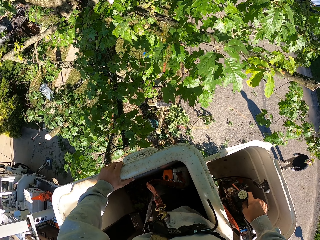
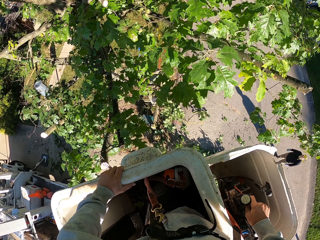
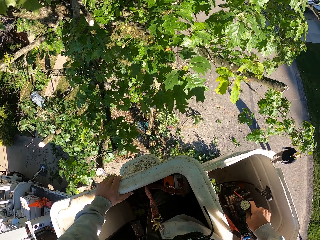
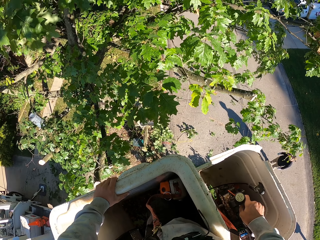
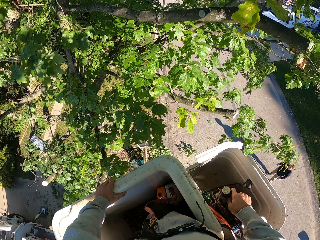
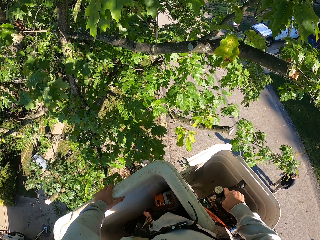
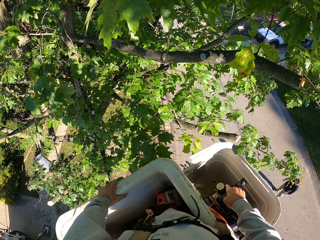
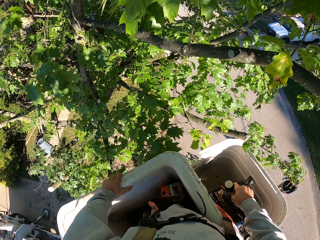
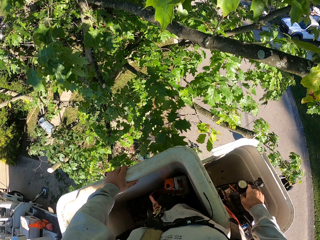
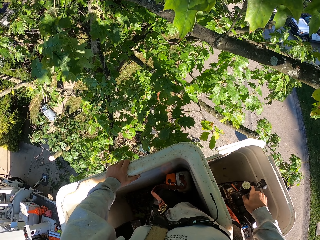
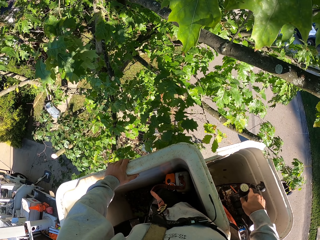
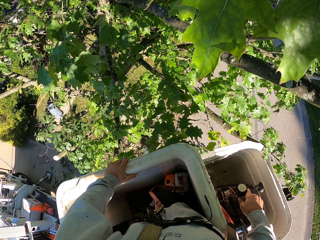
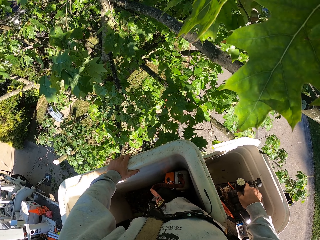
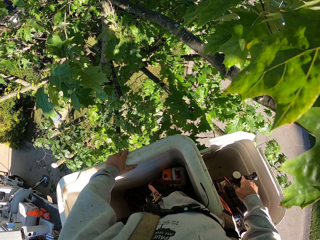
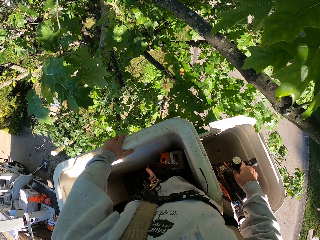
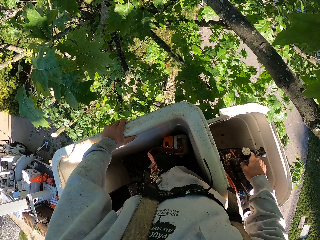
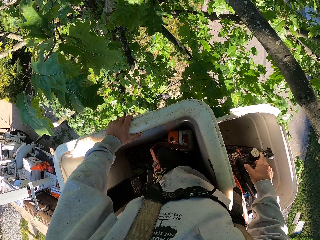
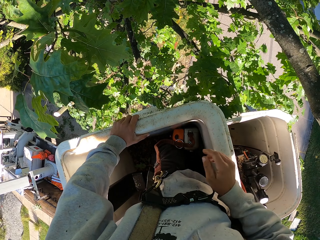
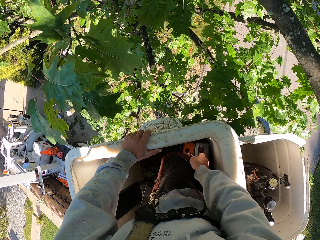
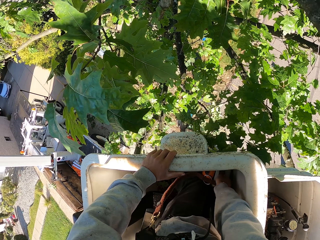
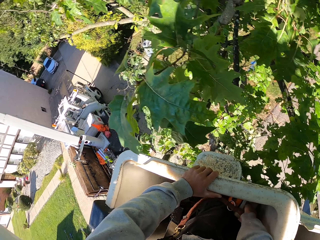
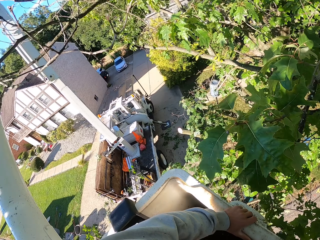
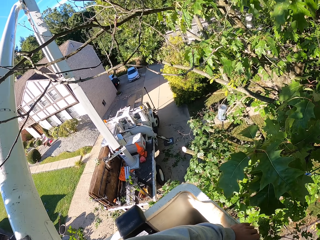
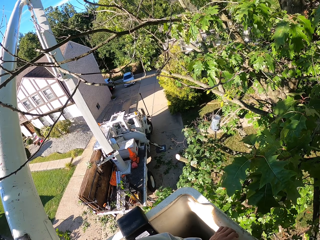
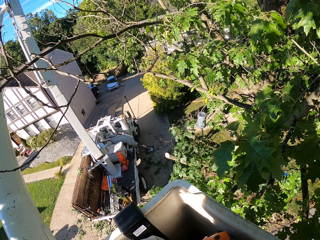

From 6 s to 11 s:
The camera wearer controls a lift. He picks up a chainsaw from the boom lift platform with his right hand.

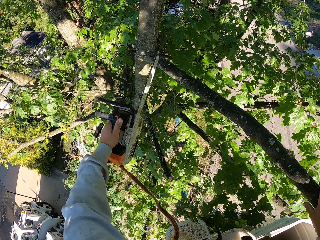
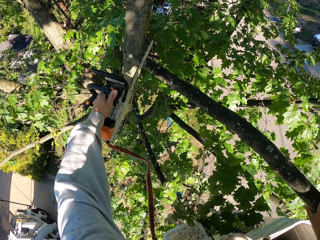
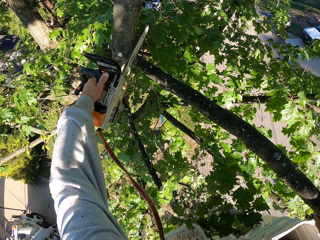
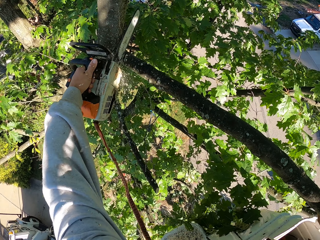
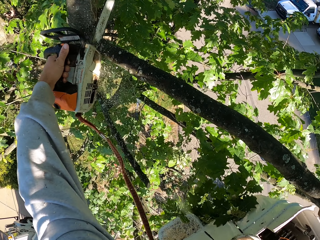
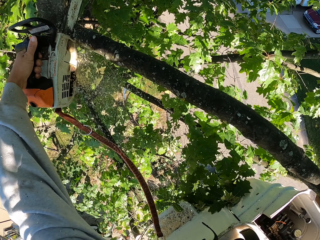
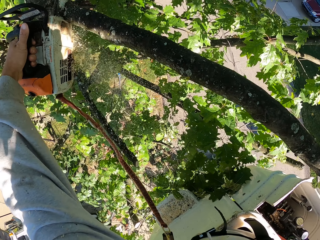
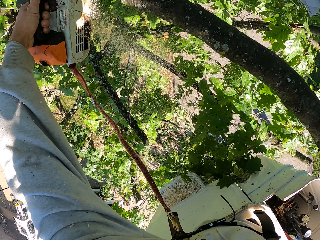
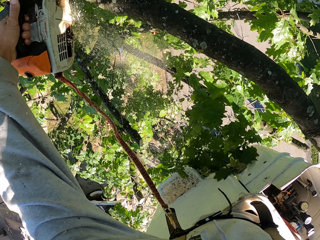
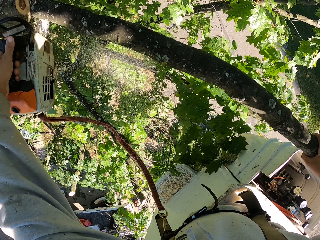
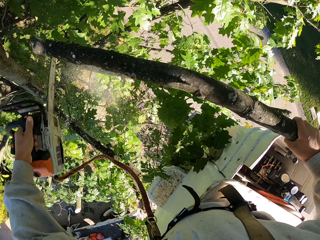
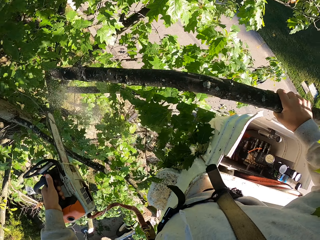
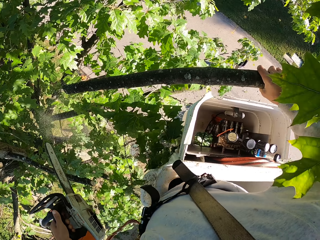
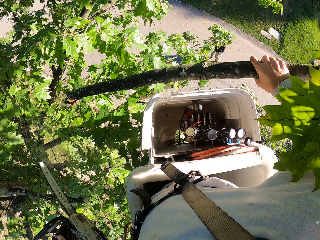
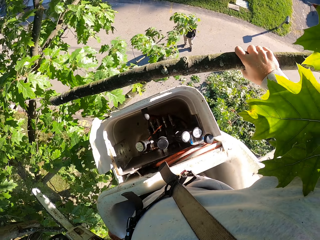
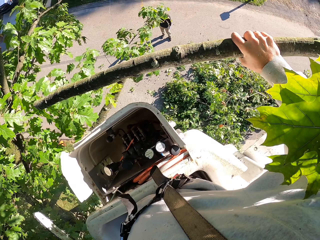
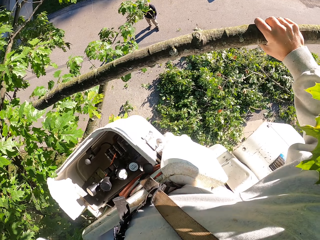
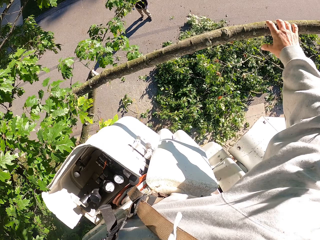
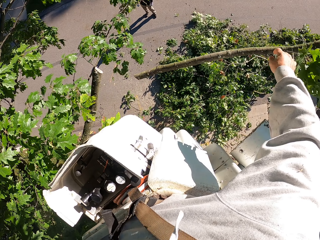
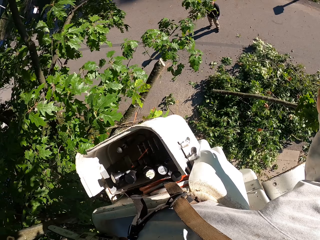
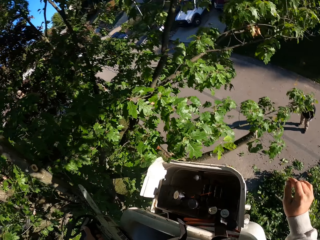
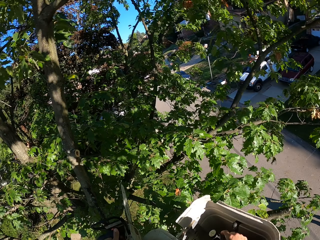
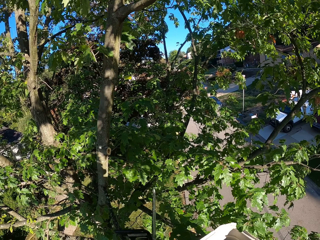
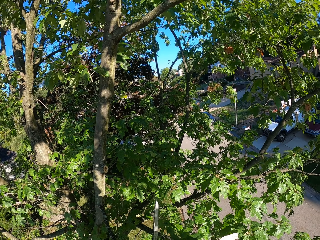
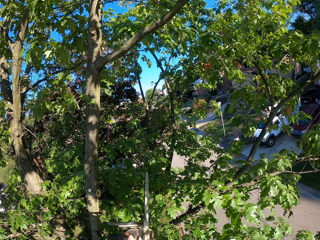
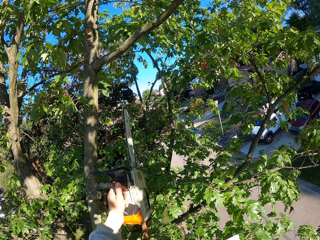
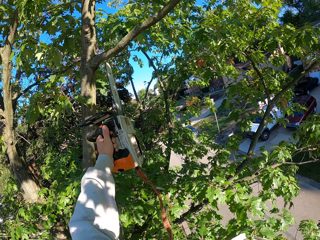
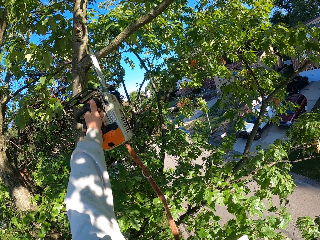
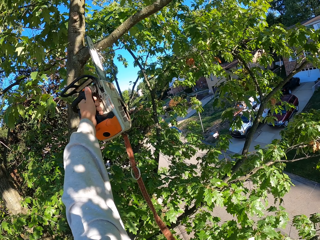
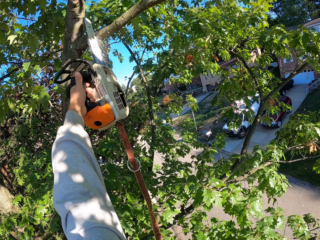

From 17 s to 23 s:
The camera wearer cuts the tree branch with the chainsaw in his left hand. He drops the tree branch on the ground with his right hand. He cuts a tree branch with the chainsaw in his left hand.

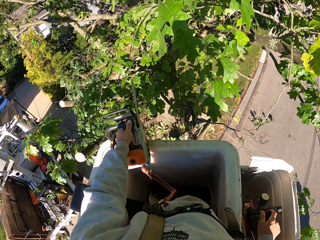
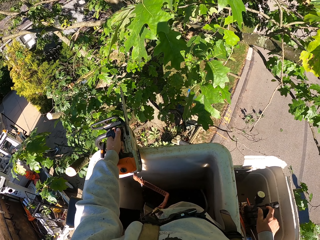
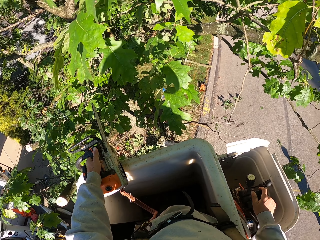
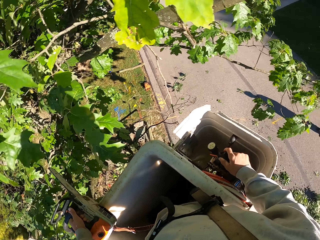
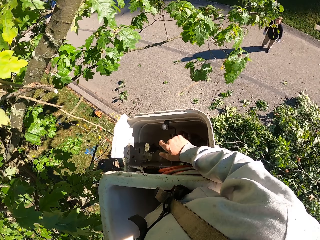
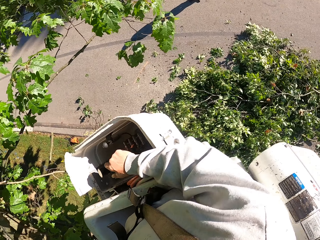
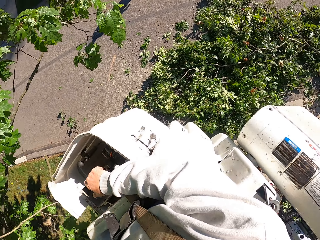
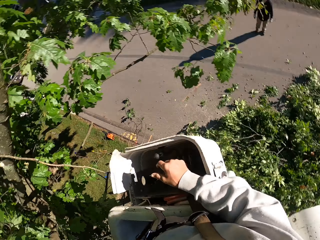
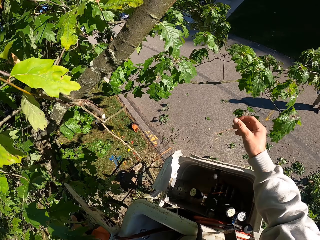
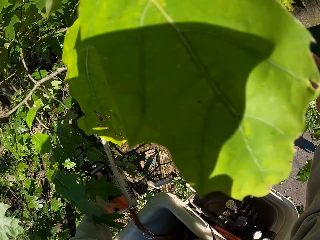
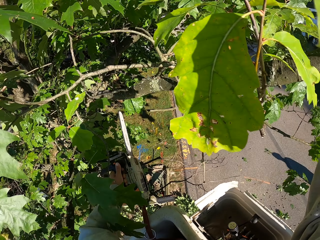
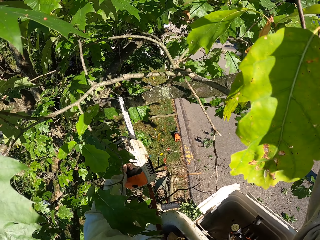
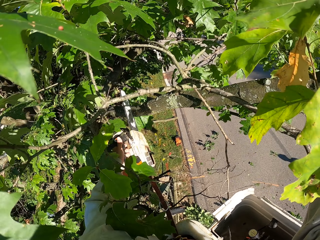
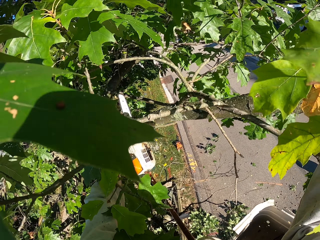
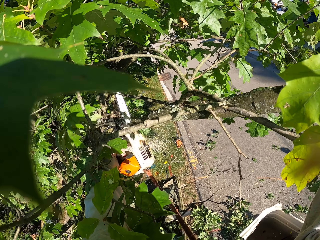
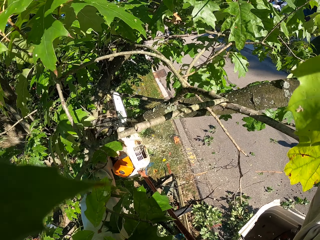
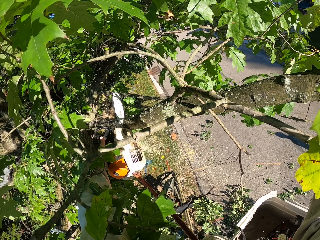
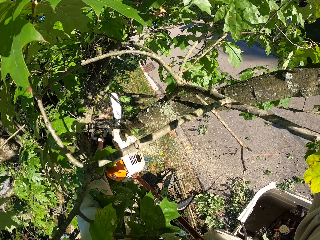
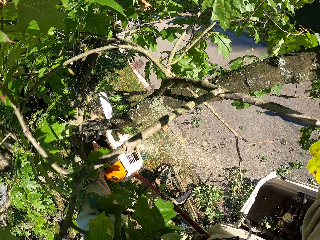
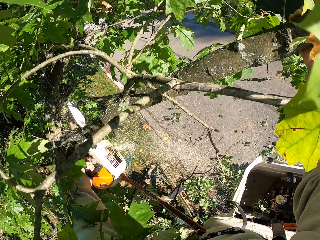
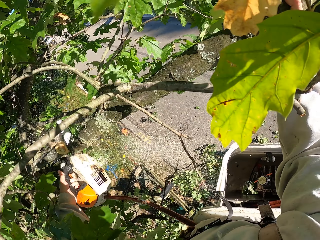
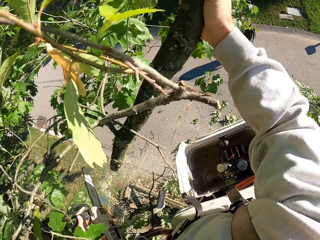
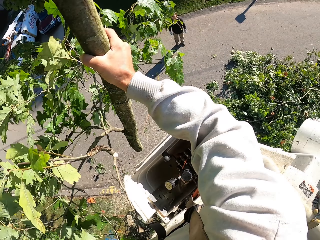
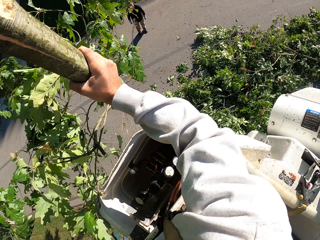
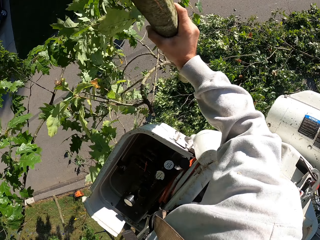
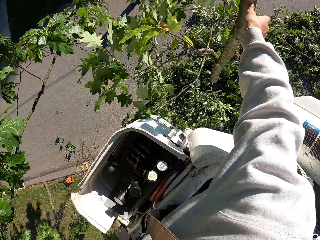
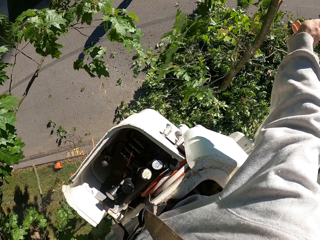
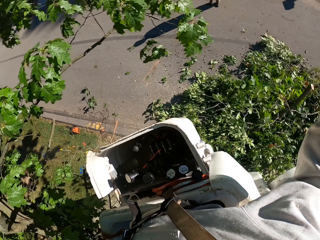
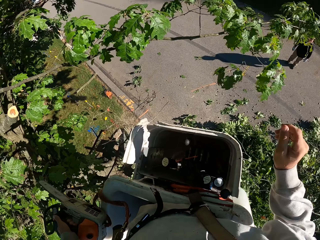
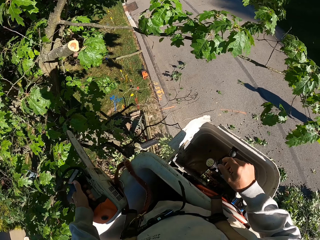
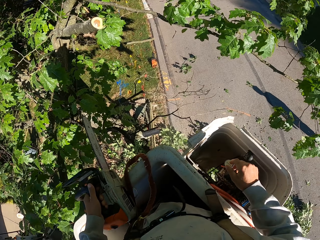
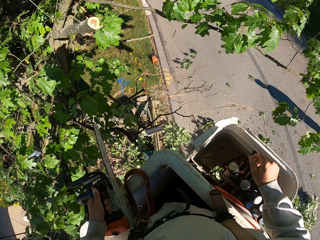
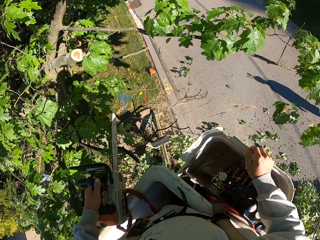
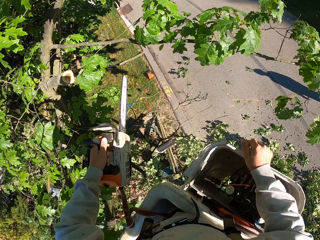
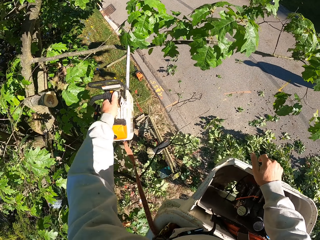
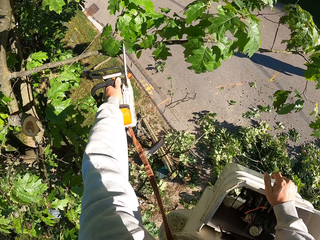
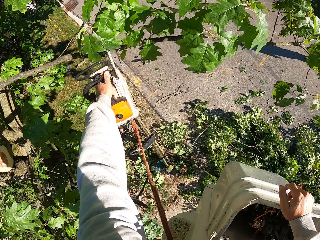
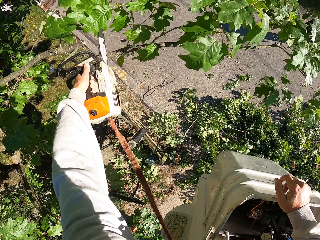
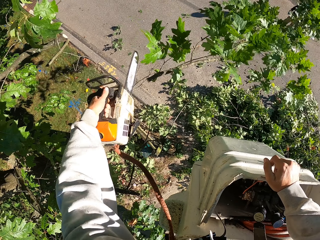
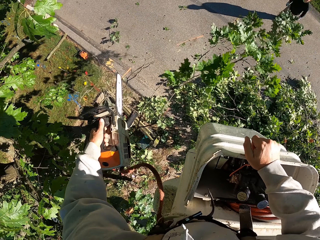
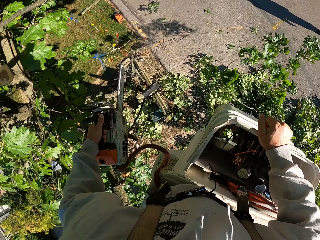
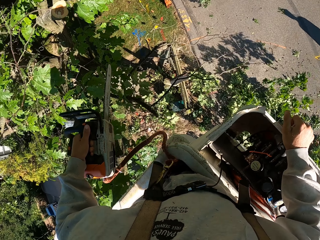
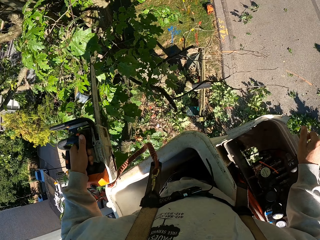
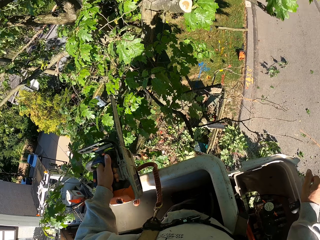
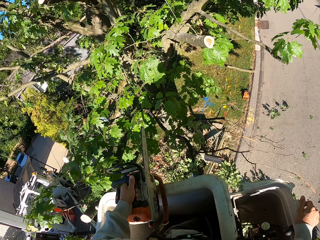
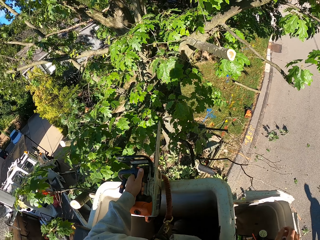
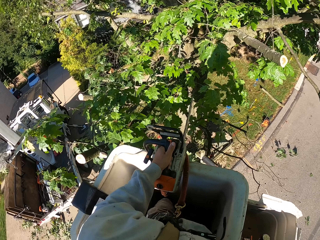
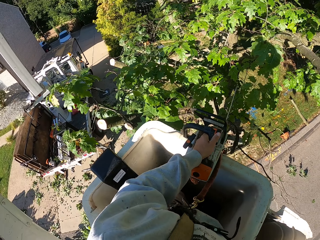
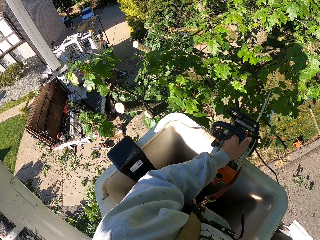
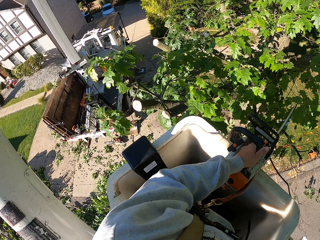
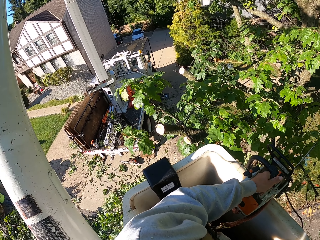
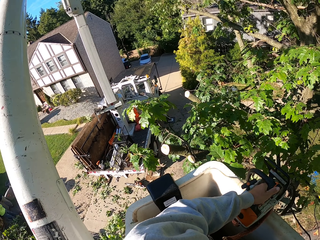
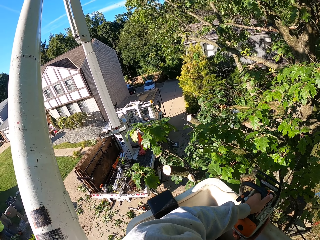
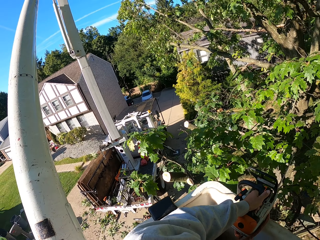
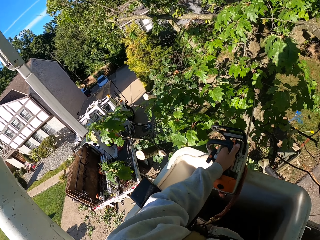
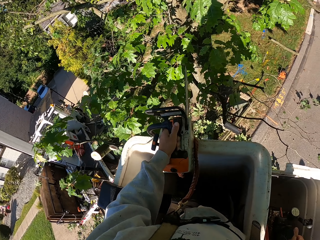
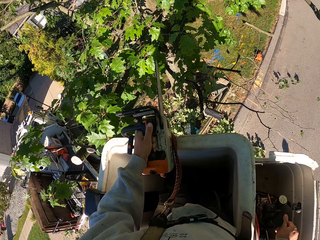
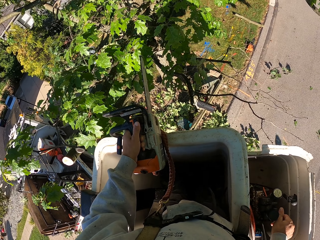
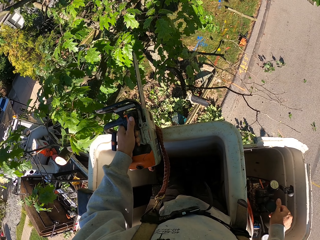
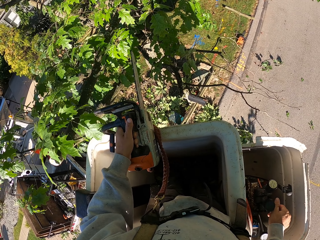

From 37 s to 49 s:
The camera wearer grabs a tree branch with his right hand. He cuts the tree branch with the chainsaw in his left hand. He drops the tree branch on the ground with his right hand. He cuts a tree branch with the chainsaw in his left hand.
